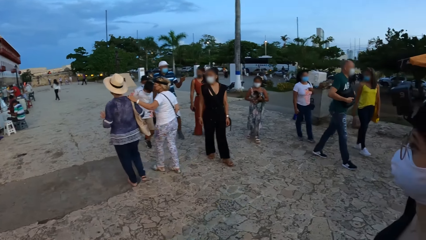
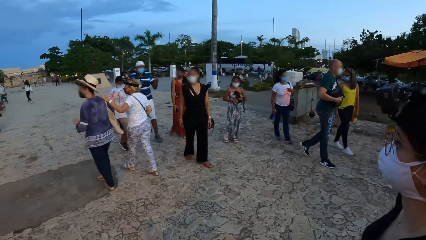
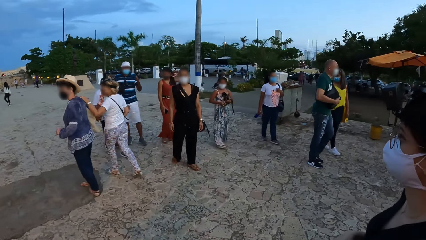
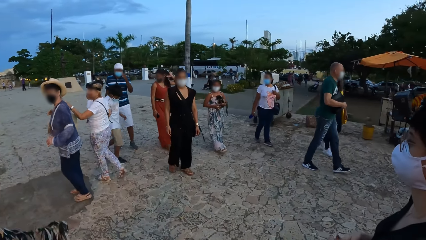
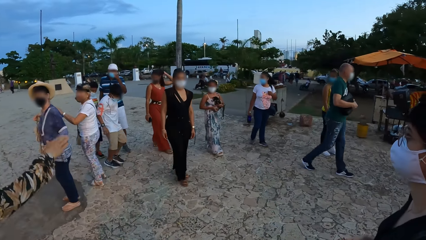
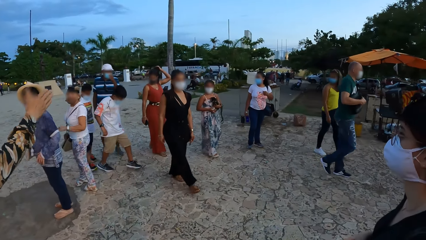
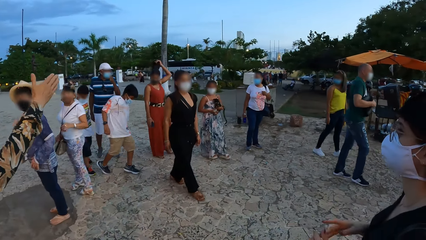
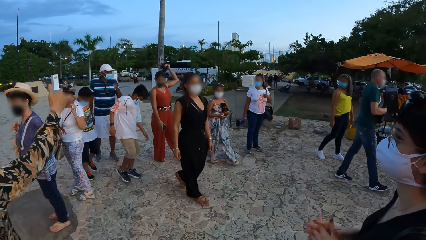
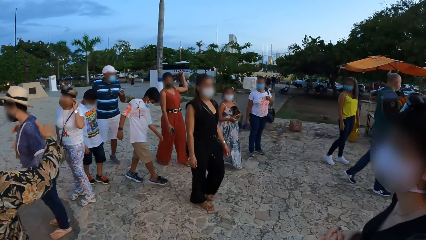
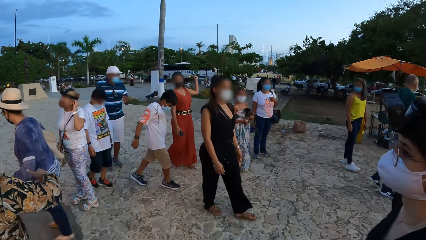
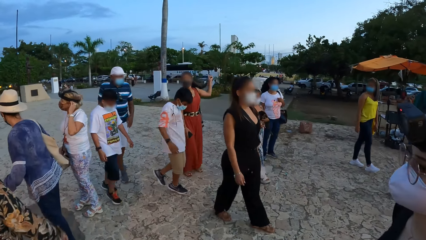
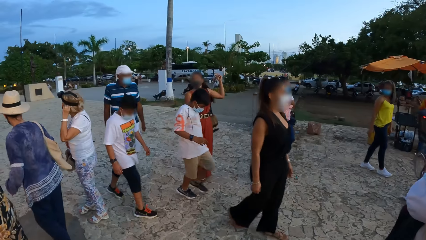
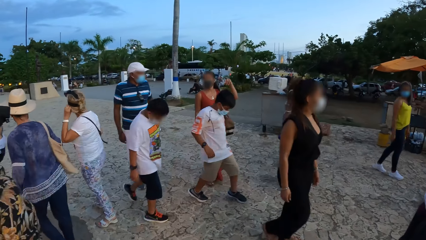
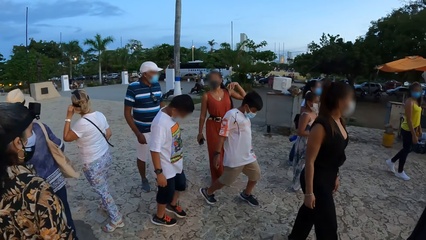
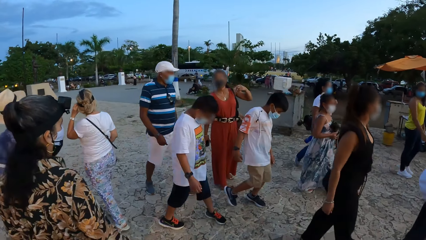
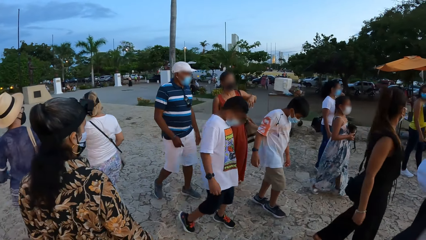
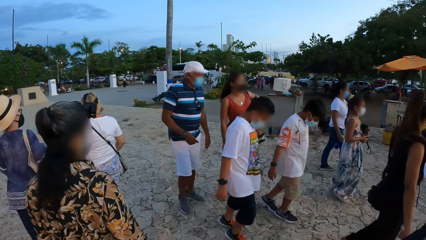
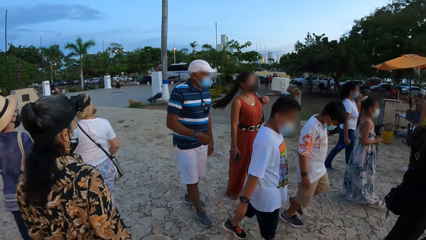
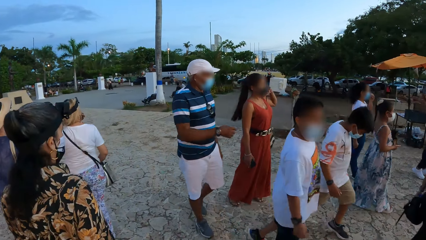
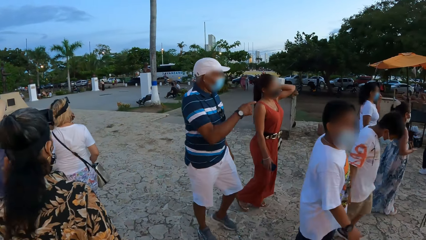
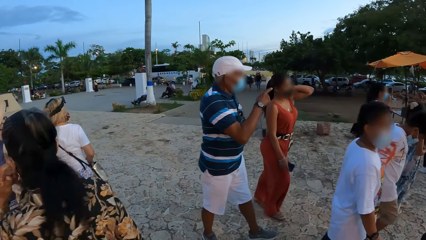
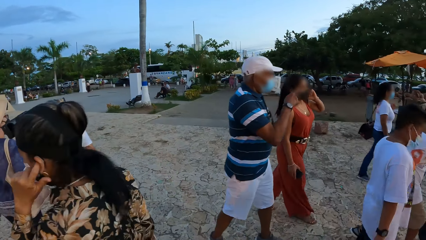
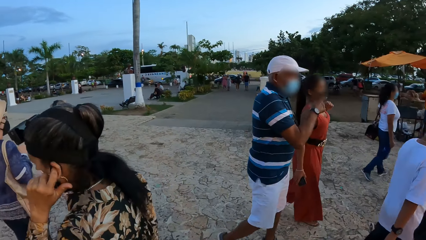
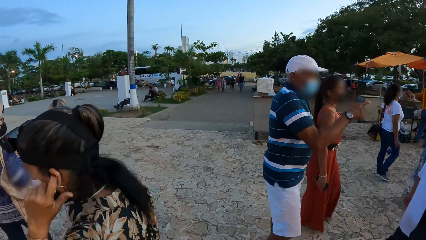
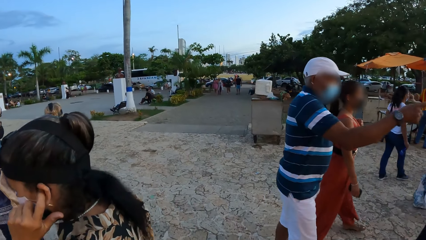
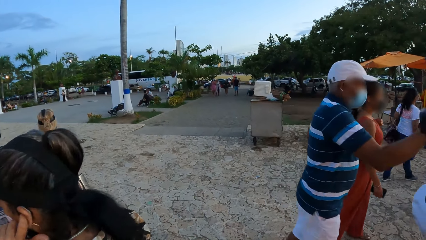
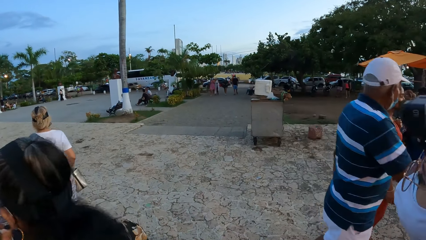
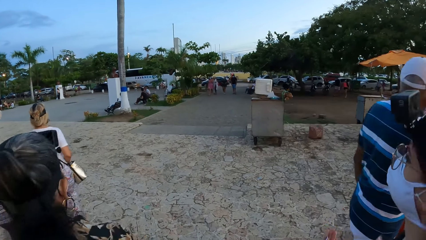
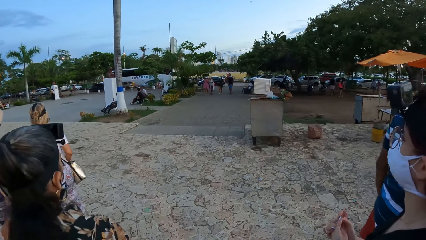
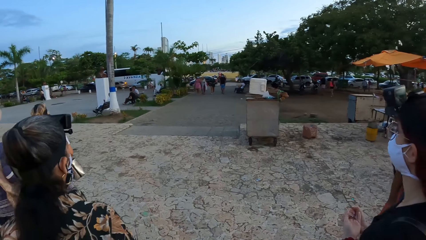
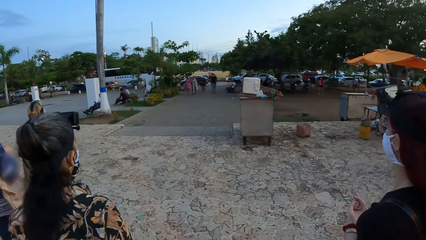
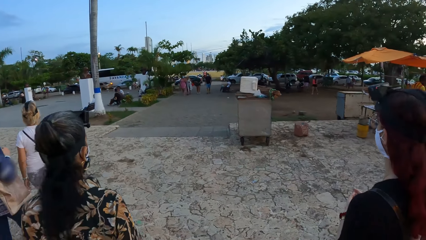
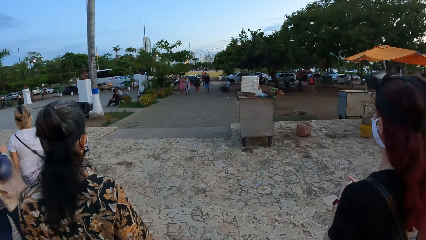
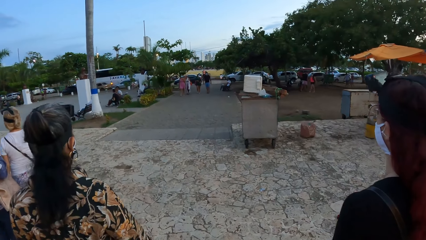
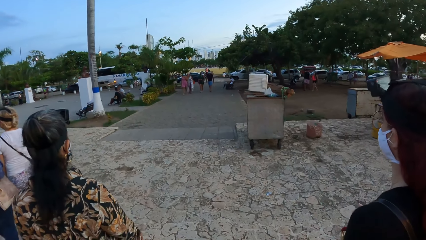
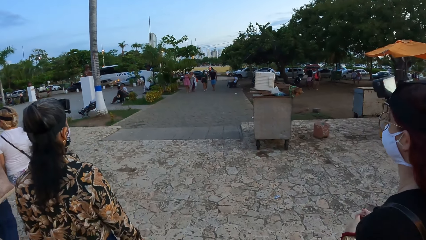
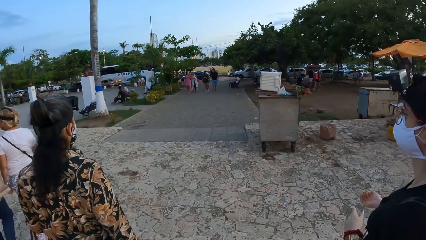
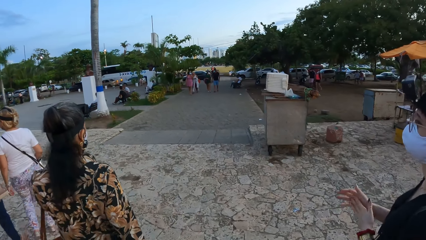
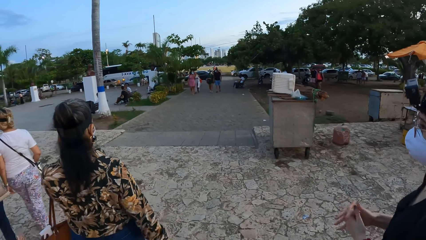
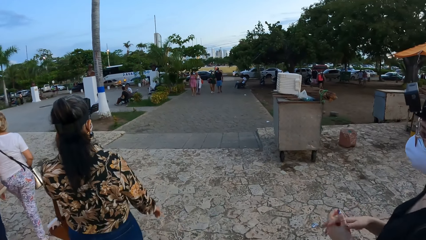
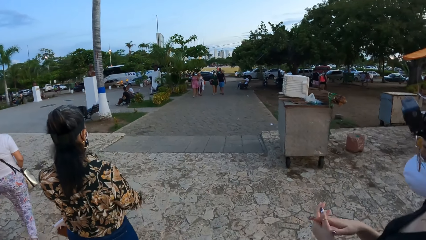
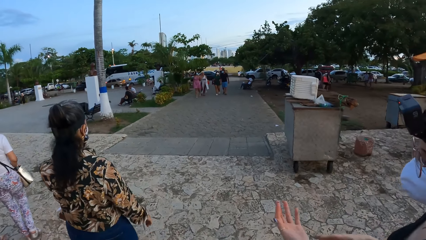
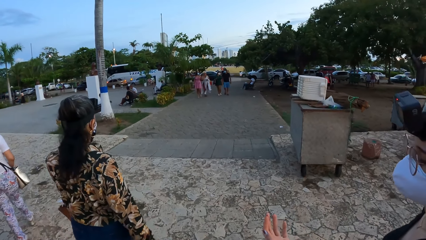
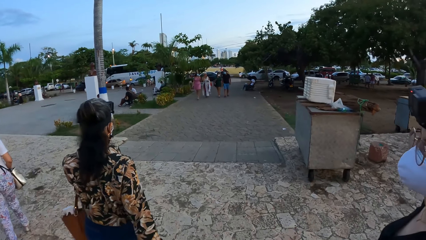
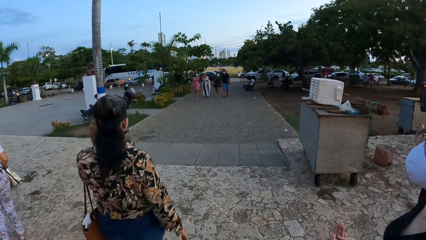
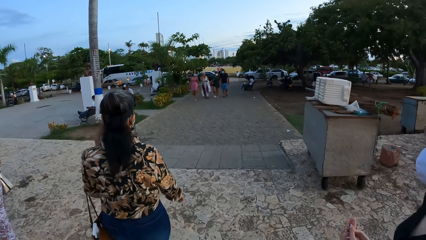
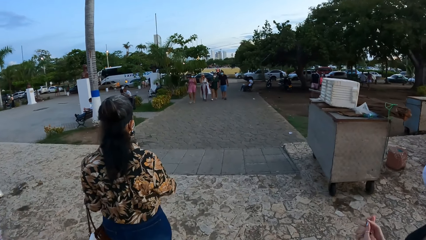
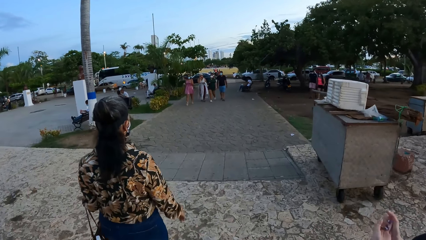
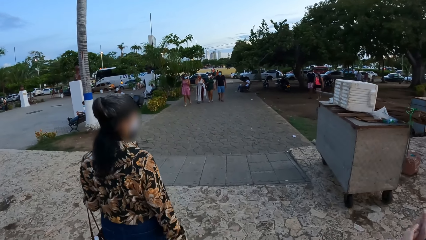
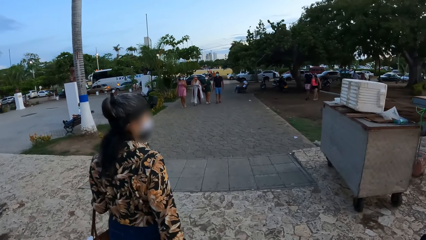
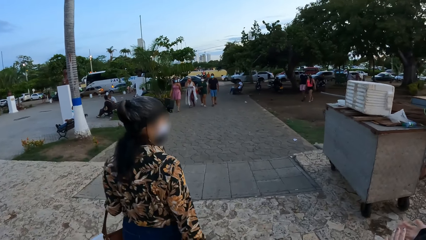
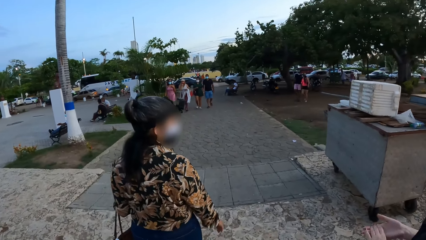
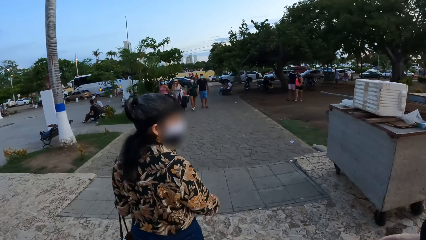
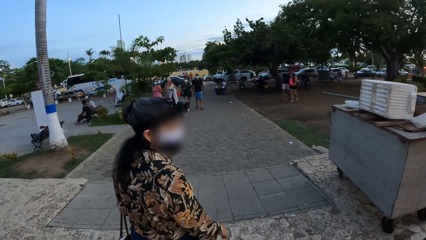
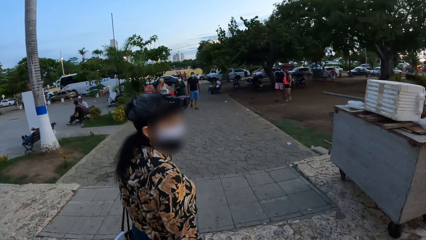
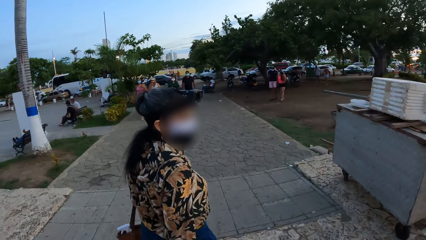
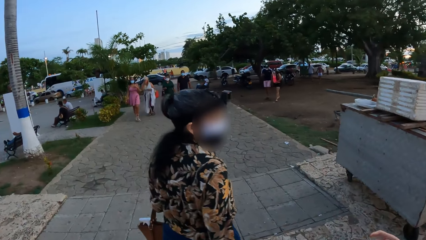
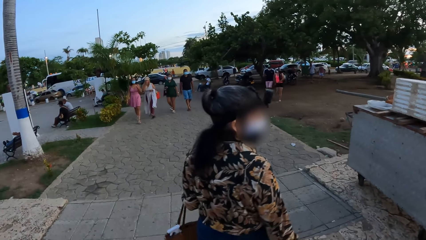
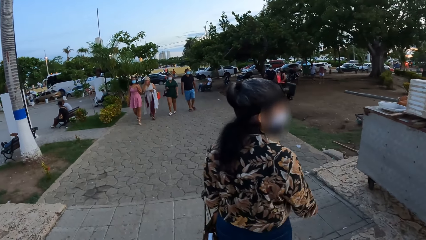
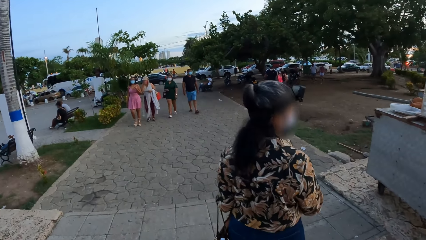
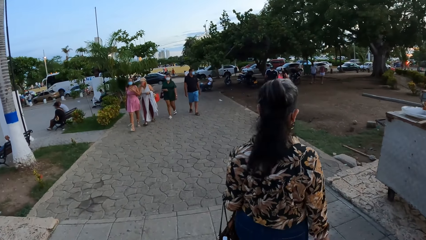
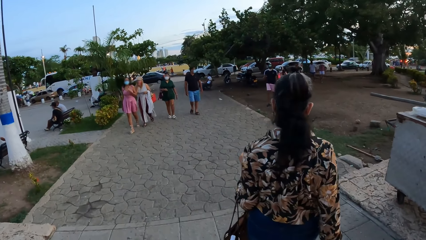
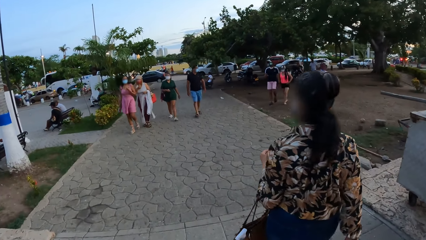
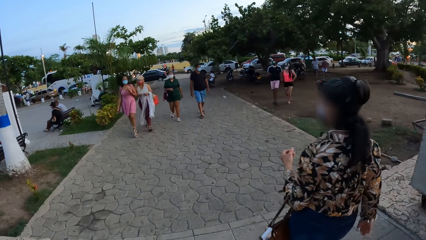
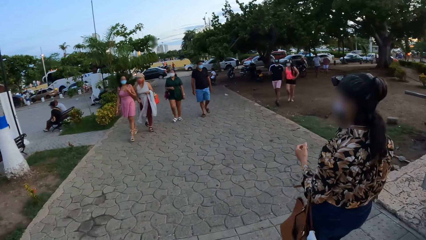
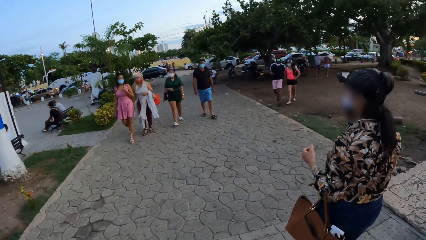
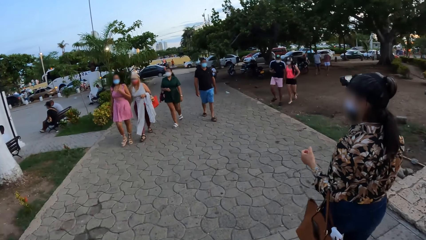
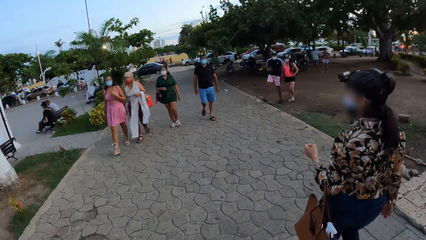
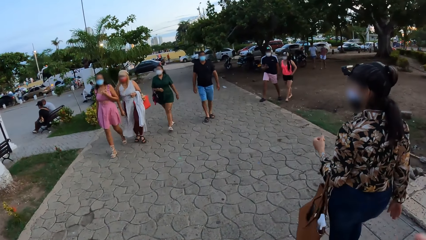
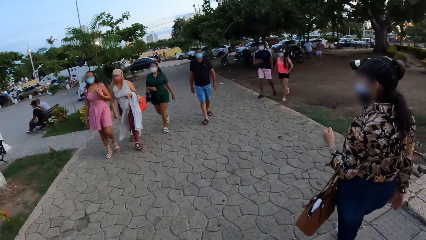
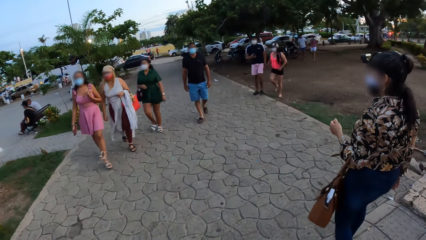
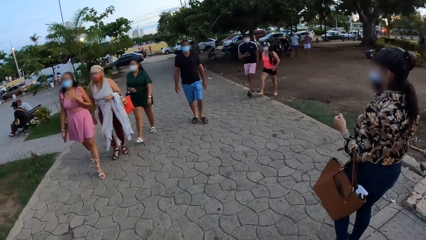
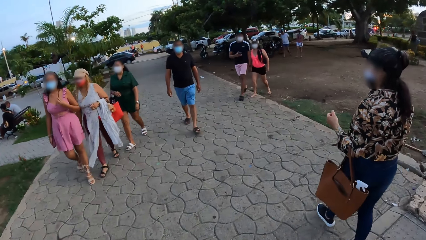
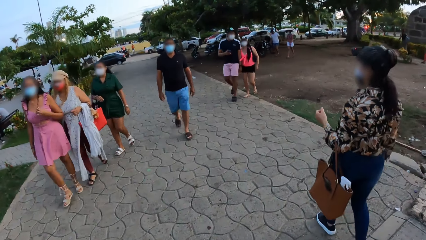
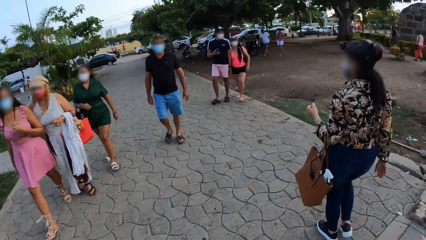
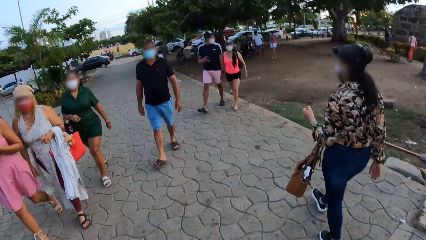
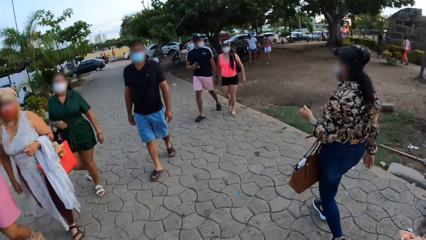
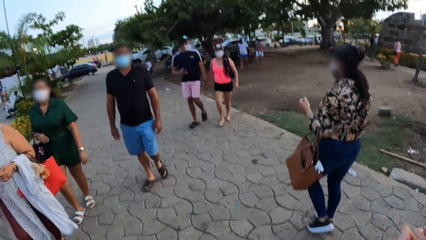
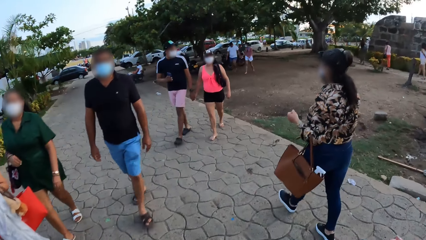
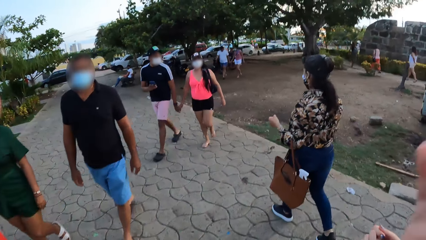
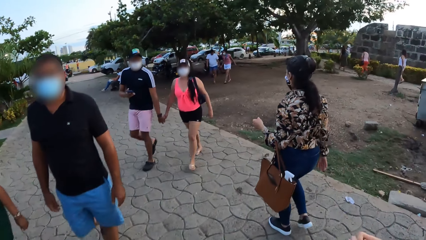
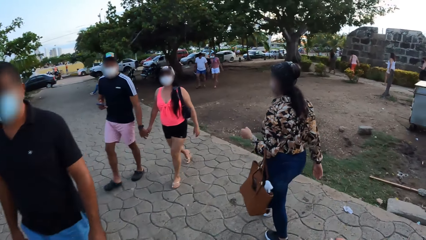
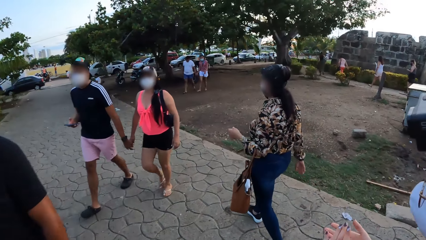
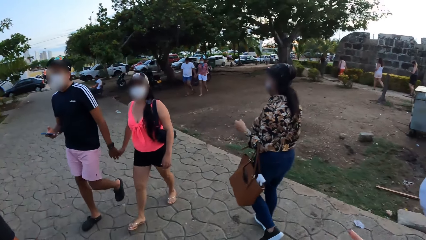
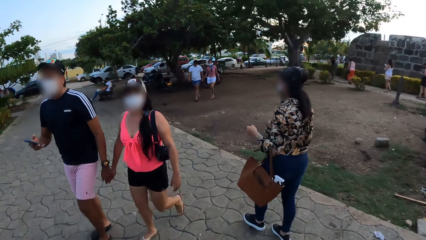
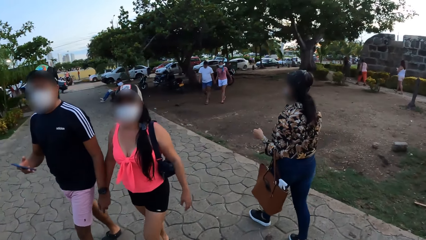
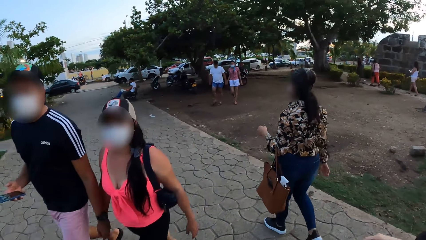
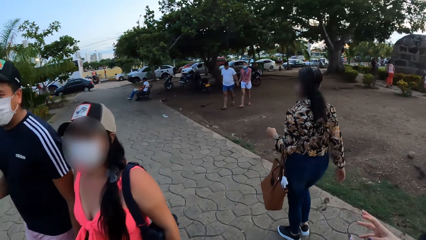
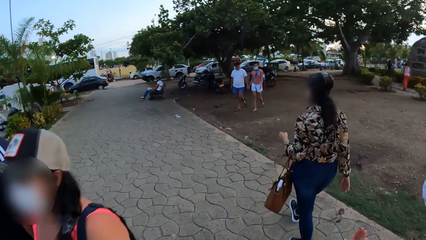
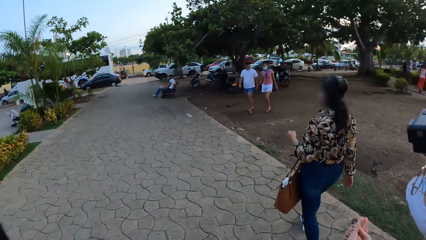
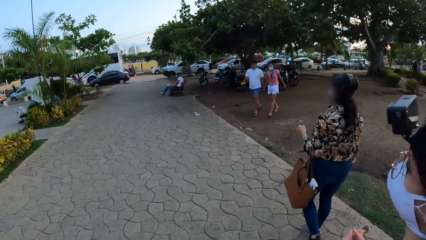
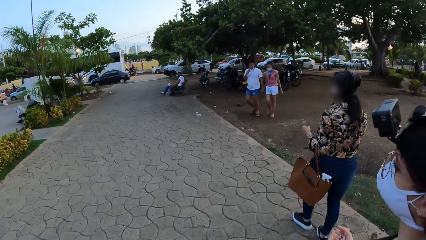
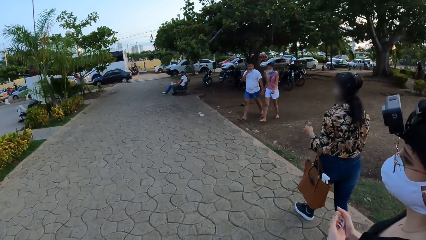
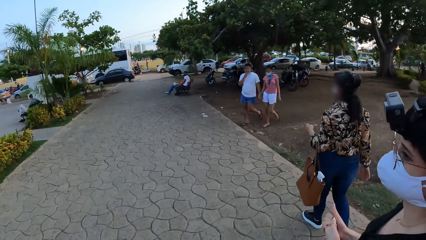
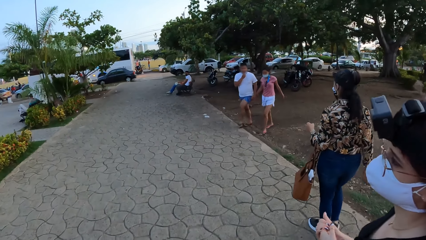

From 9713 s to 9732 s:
A man, a woman and another woman walk down the pavement. The man converses with the first woman. The man points his left hand forward. The first woman touches her hair with her left hand. A third woman converses with a fourth woman and a fifth woman. The third woman stretches her hand. The fifth woman touches her head with her left hand. The third woman touches her ear with her left hand. The third woman and a lady walk around. A sixth woman rubs both palms together.
